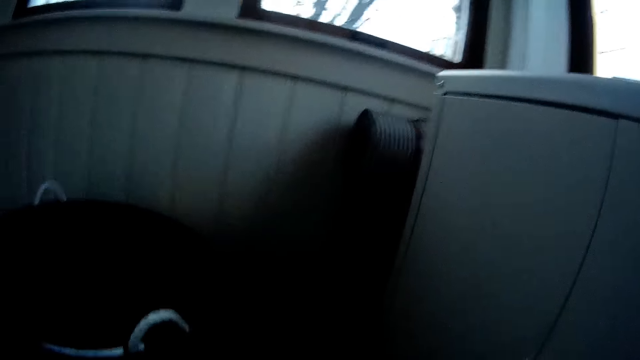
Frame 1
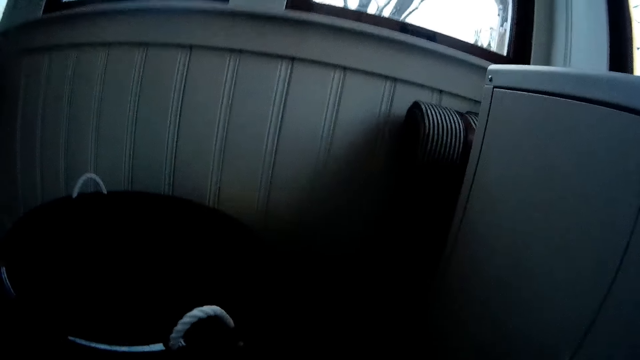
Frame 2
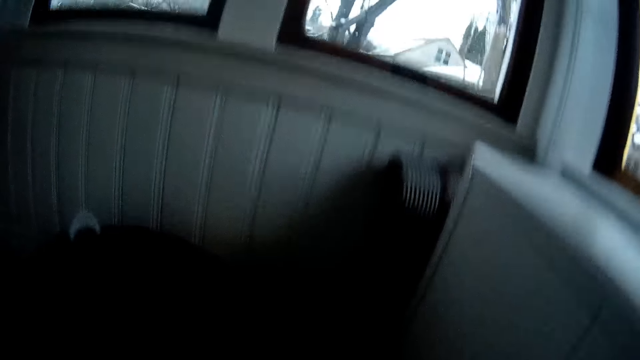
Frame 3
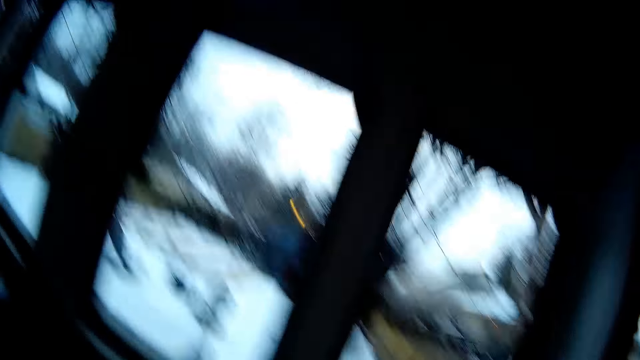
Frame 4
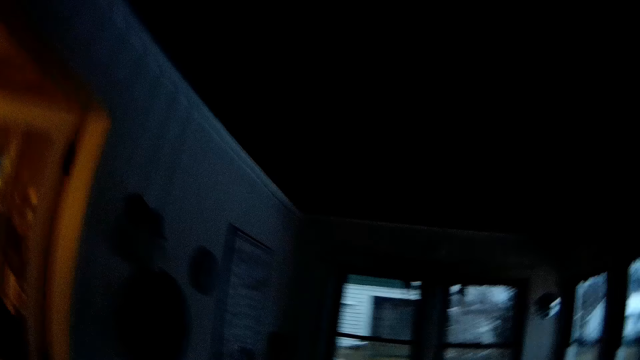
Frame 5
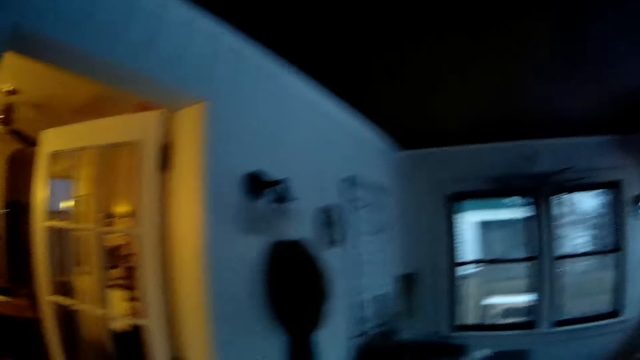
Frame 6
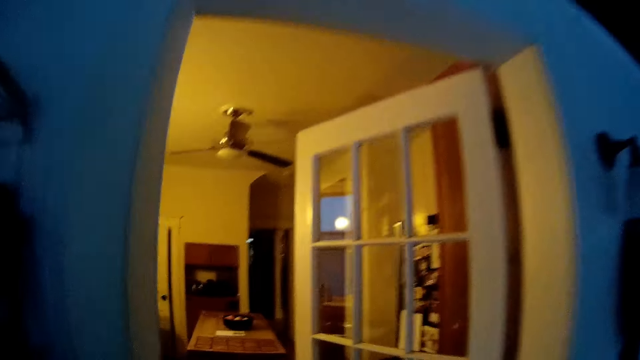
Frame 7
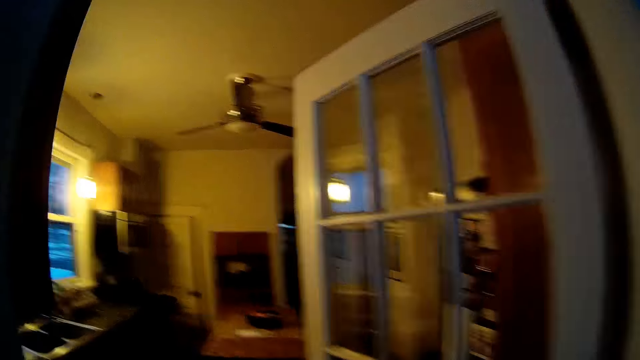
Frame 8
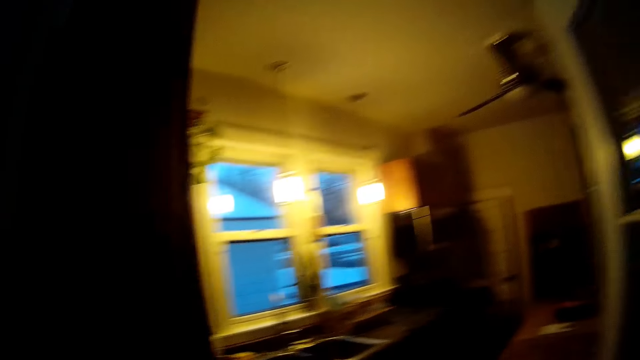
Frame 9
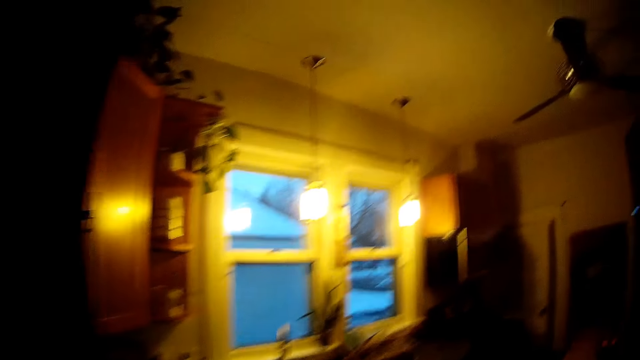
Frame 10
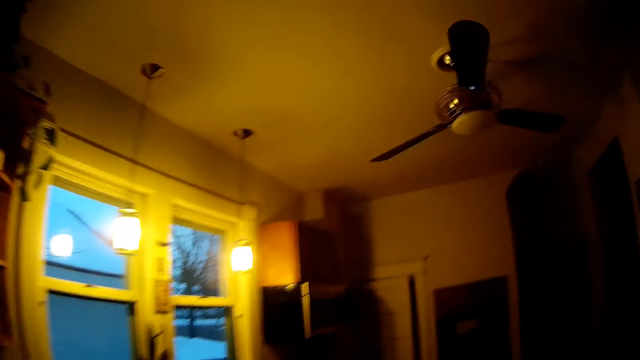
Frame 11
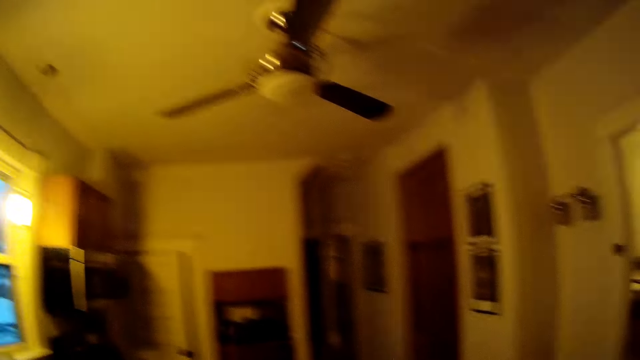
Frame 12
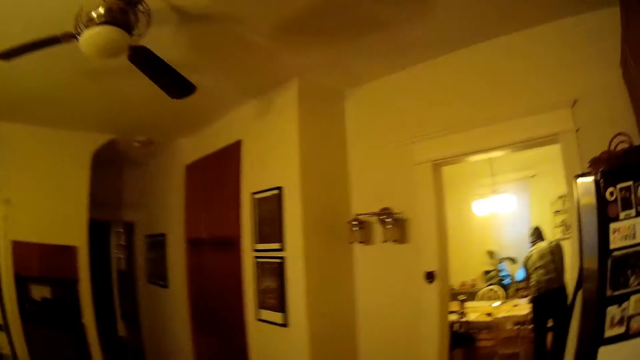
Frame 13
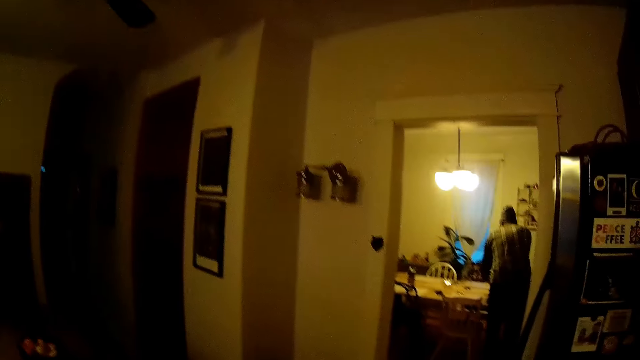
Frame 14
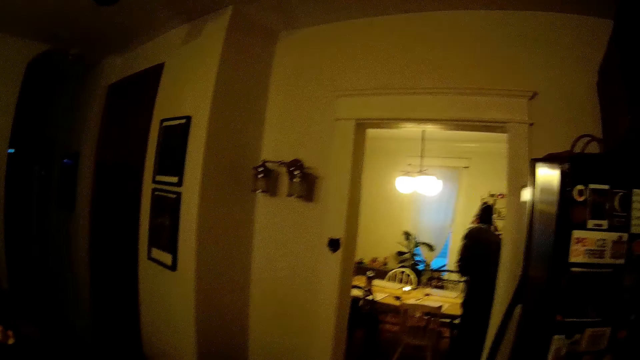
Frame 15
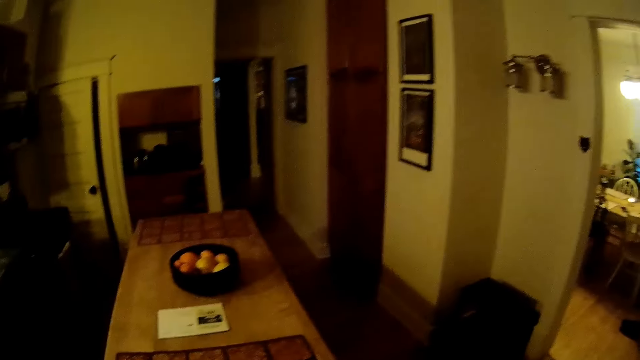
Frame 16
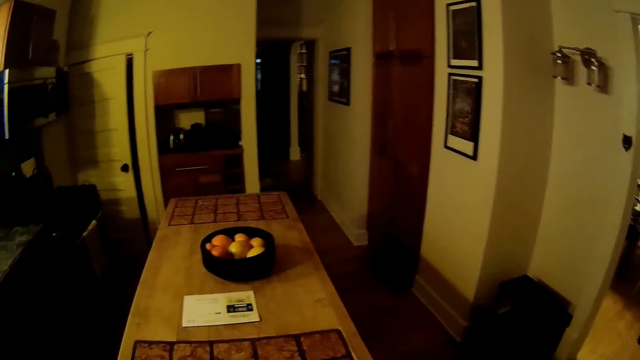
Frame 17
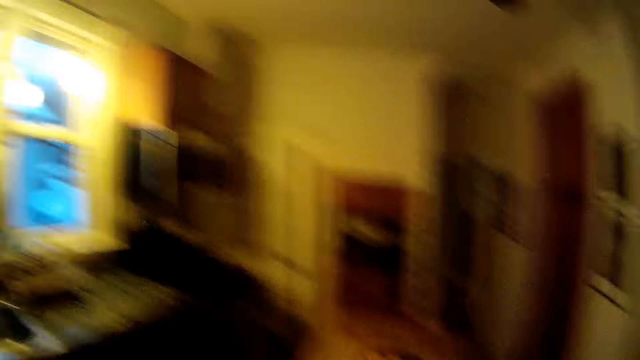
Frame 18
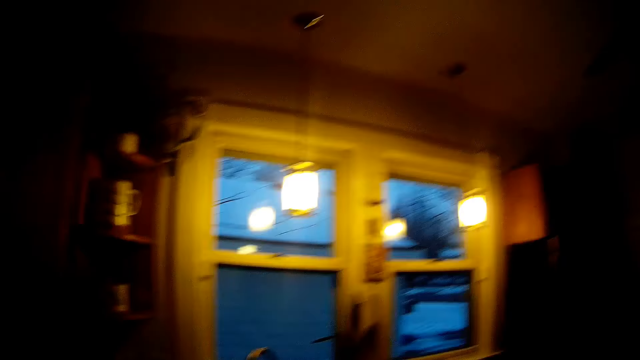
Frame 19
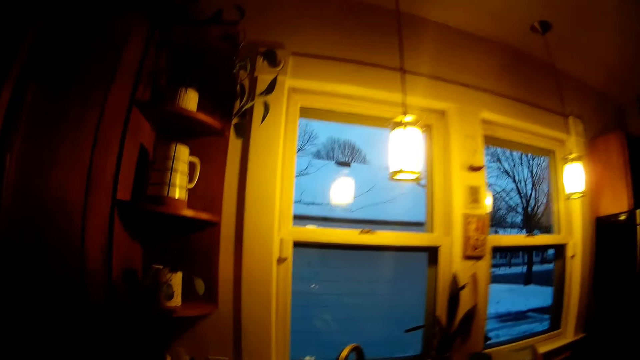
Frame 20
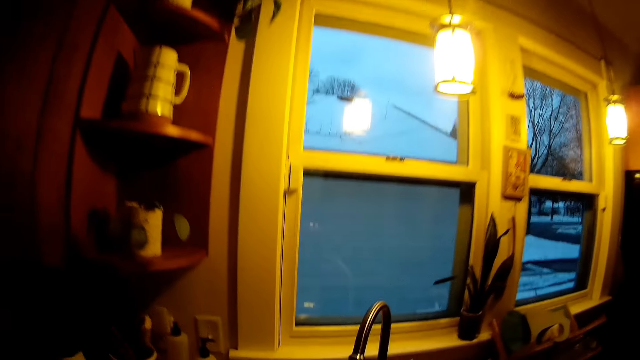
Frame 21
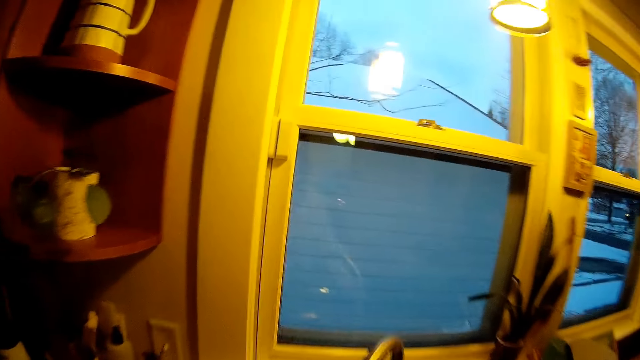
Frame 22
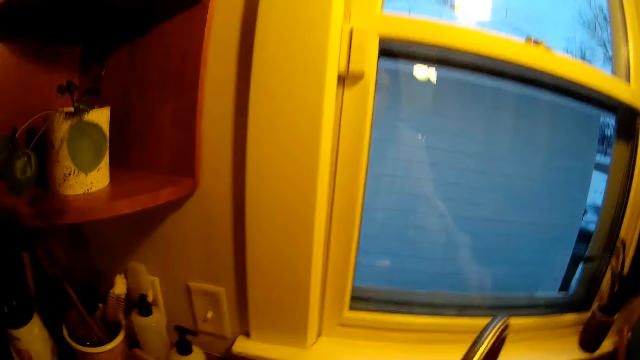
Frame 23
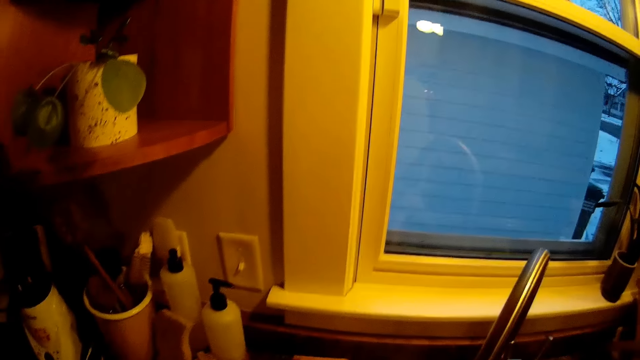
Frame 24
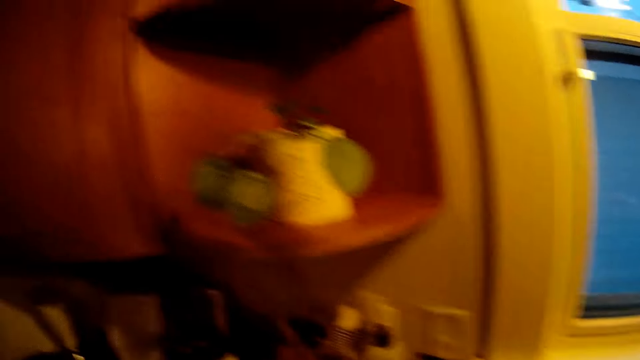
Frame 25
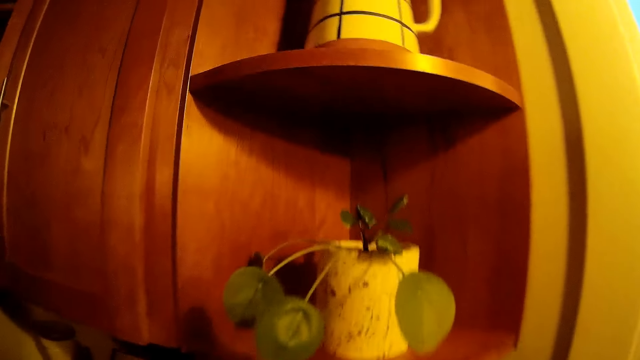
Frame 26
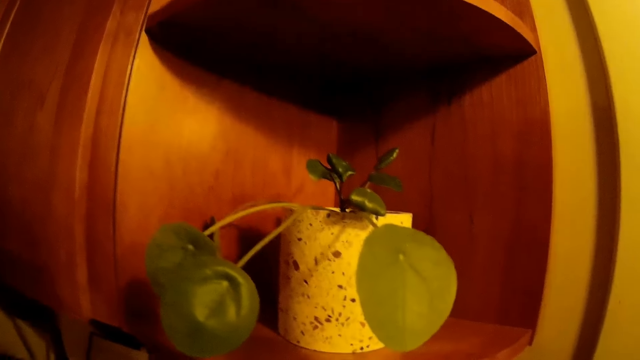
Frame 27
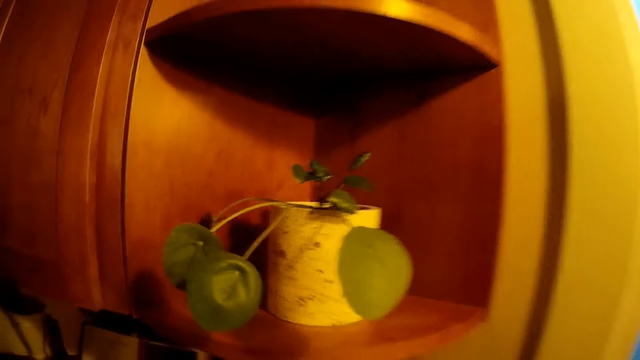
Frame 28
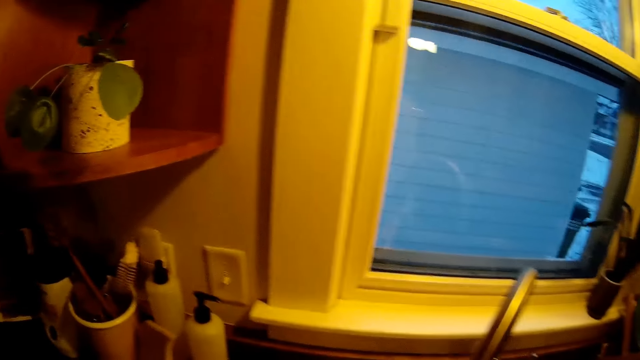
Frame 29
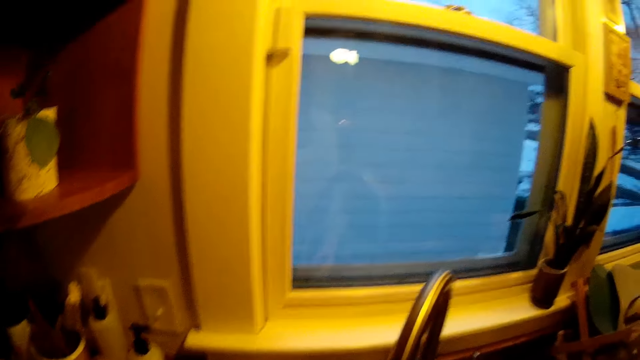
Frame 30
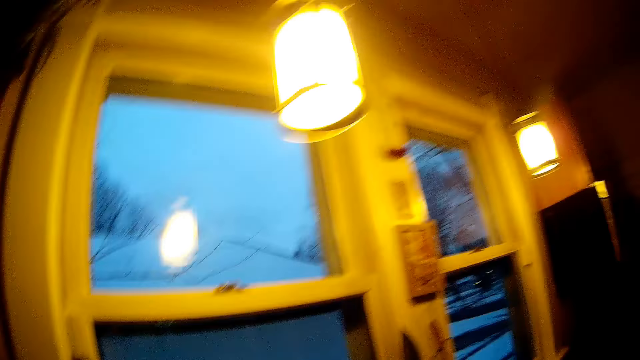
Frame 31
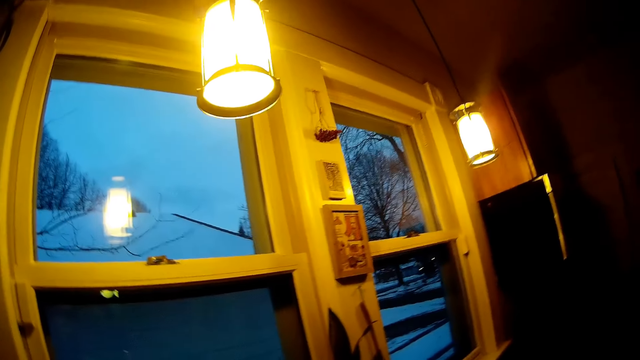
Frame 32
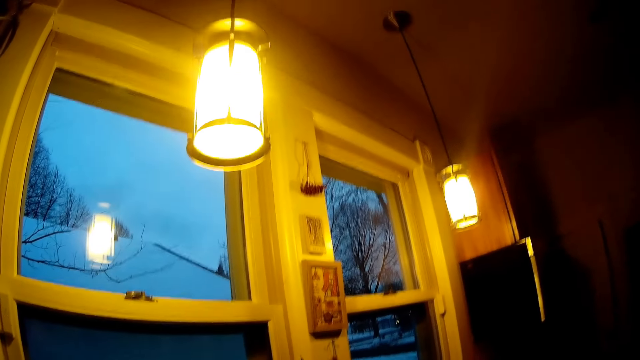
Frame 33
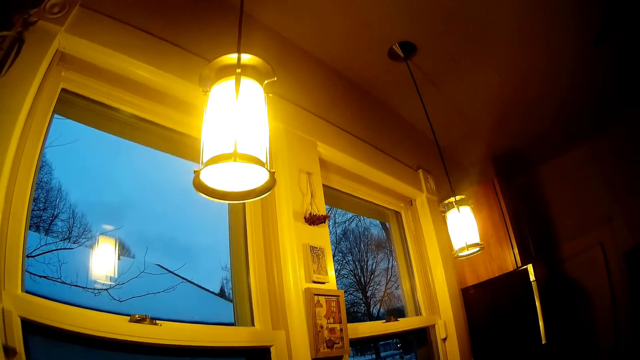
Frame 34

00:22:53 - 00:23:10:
The camera wearer hits something. They walk into the kitchen. They close a door. They stand in front of a sink. They wash something.

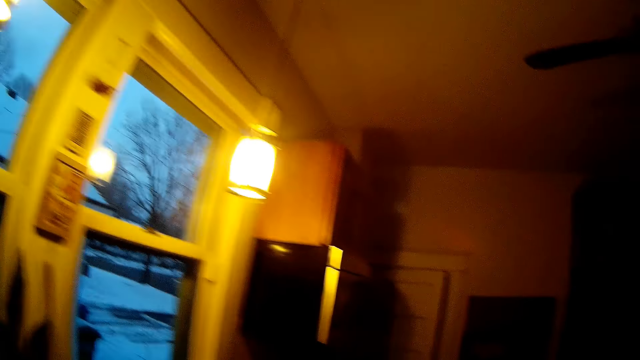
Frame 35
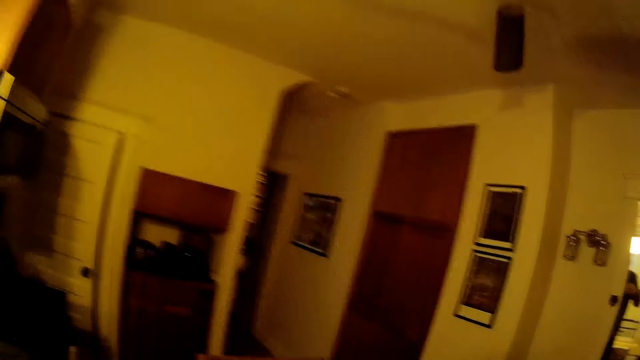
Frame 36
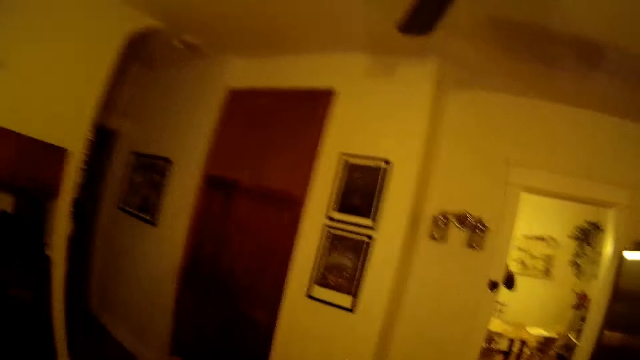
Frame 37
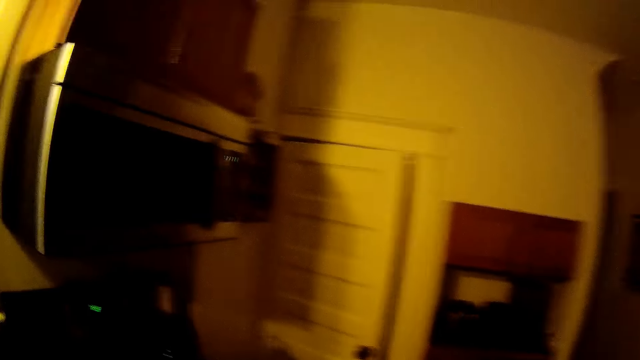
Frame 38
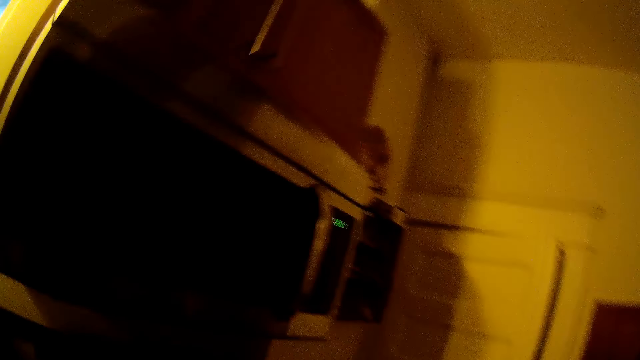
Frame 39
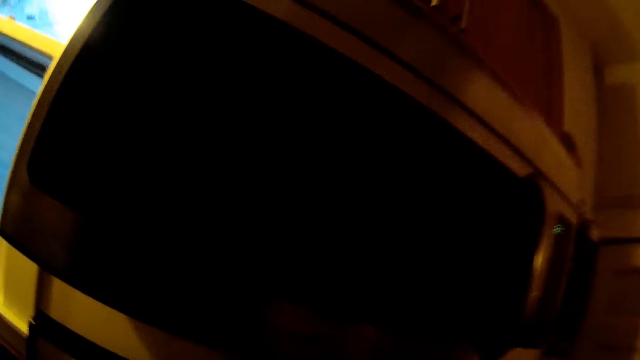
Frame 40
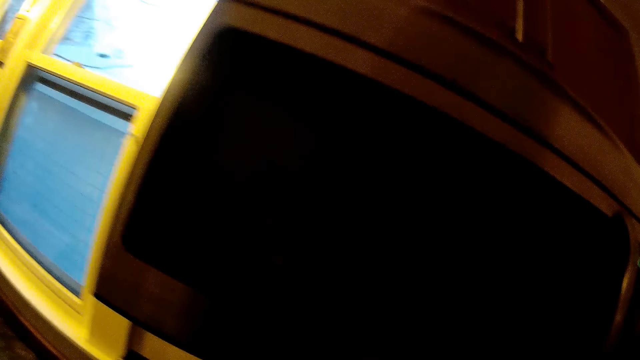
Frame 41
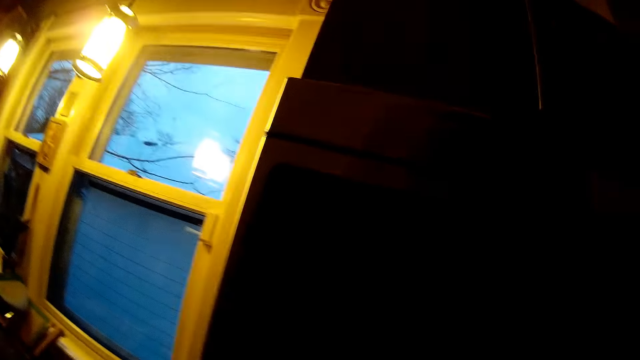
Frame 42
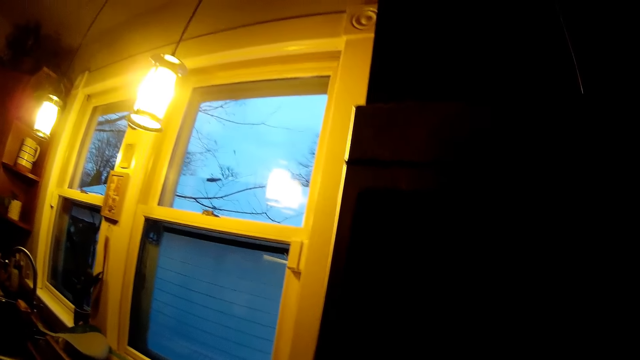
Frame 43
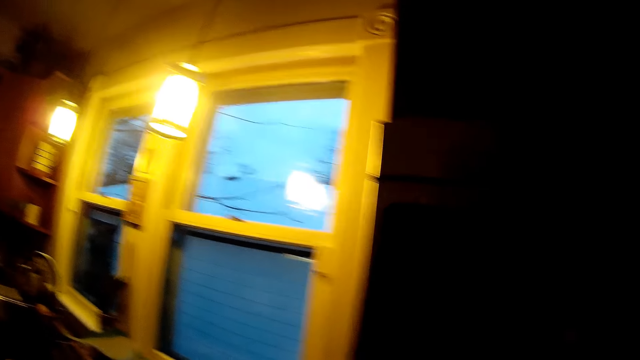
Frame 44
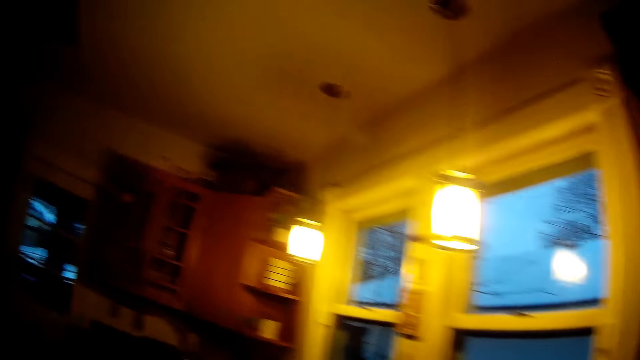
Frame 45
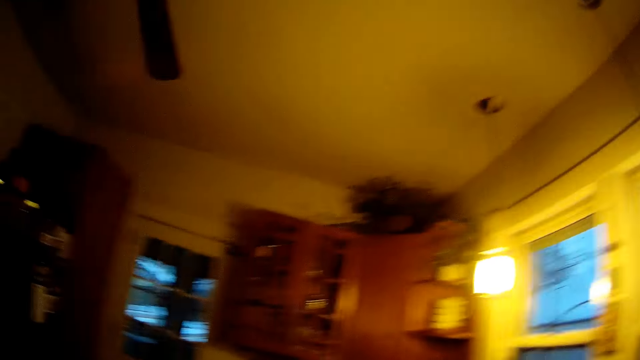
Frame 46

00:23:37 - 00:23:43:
The camera wearer walks around the kitchen.
